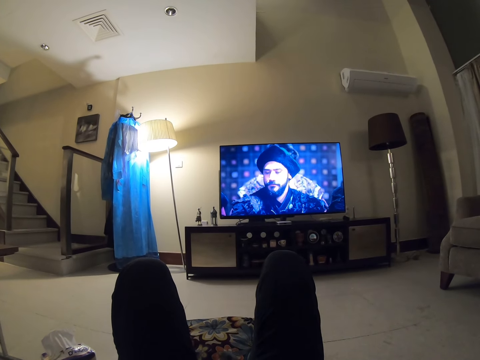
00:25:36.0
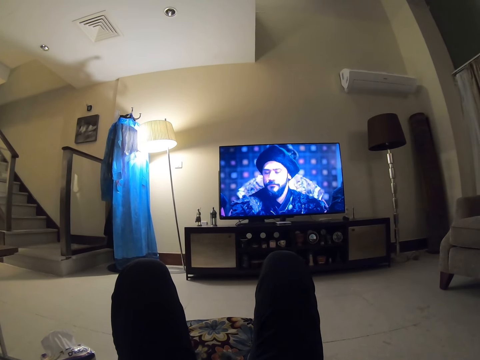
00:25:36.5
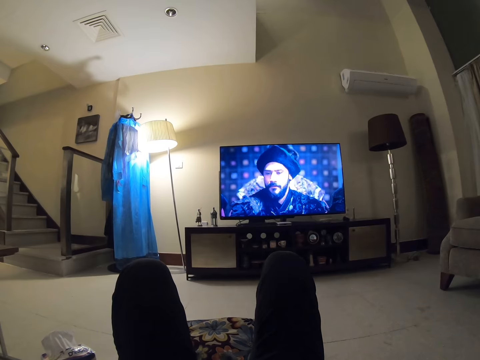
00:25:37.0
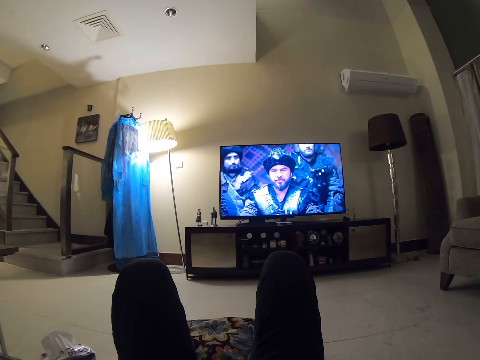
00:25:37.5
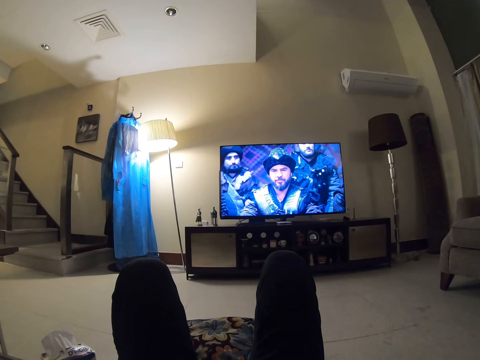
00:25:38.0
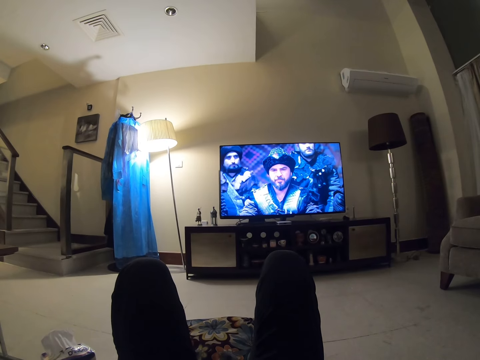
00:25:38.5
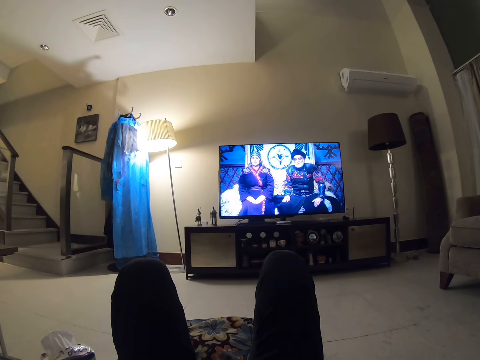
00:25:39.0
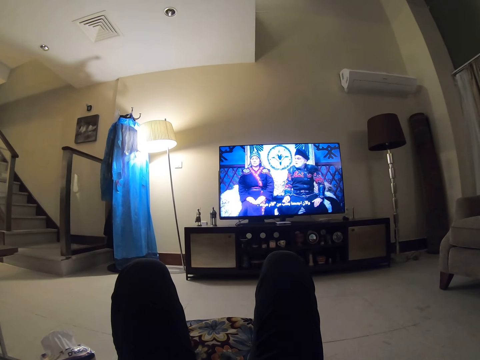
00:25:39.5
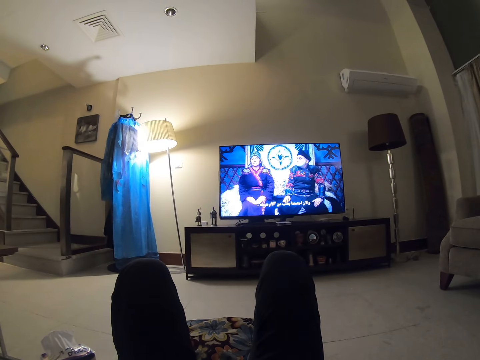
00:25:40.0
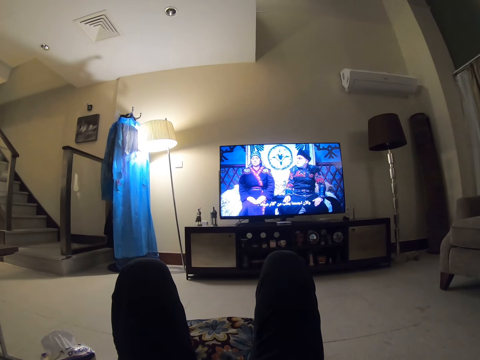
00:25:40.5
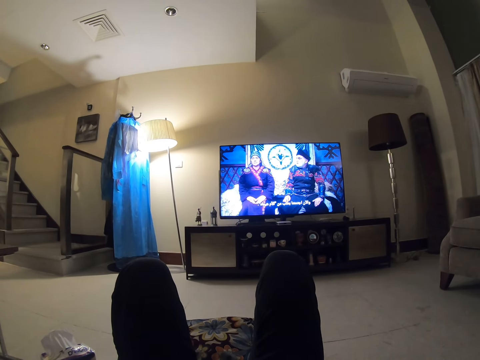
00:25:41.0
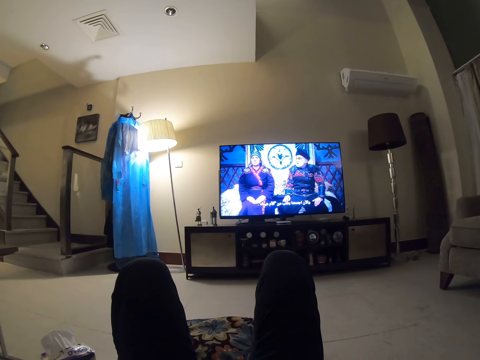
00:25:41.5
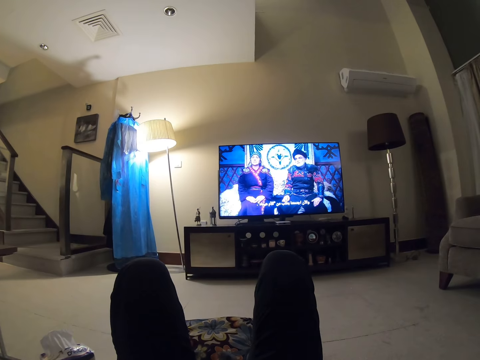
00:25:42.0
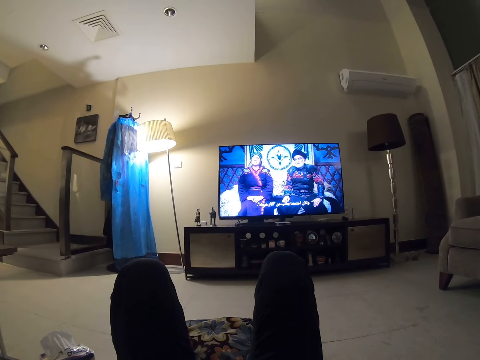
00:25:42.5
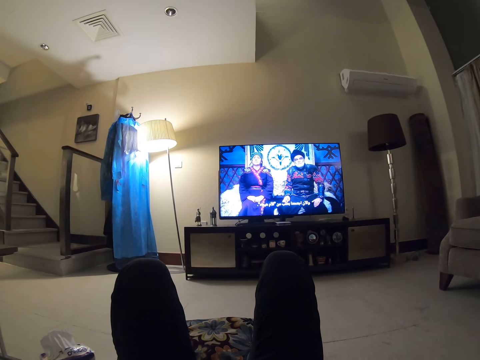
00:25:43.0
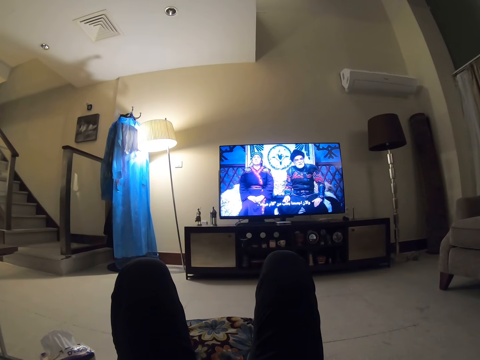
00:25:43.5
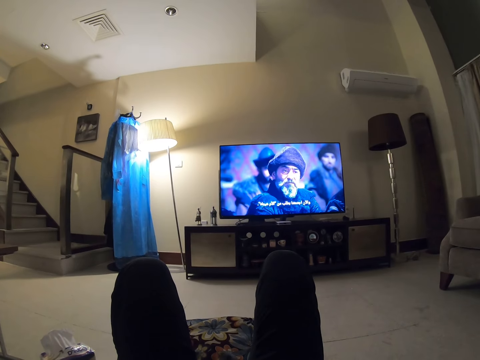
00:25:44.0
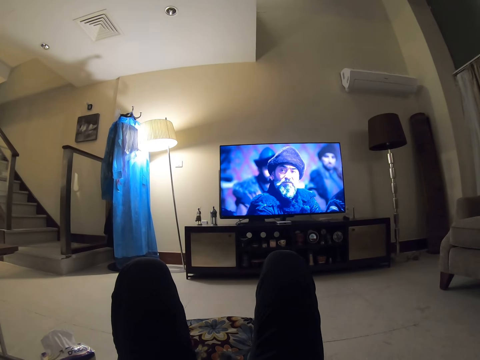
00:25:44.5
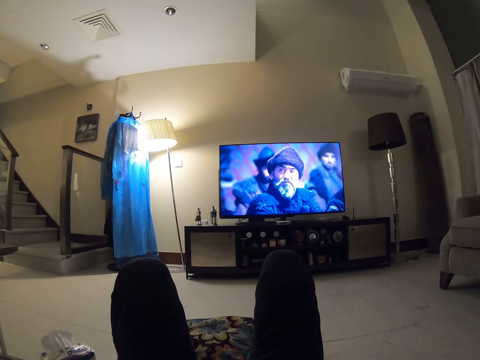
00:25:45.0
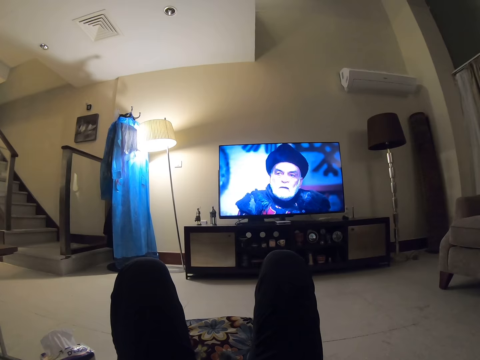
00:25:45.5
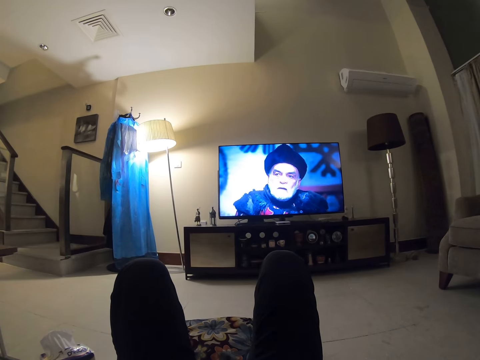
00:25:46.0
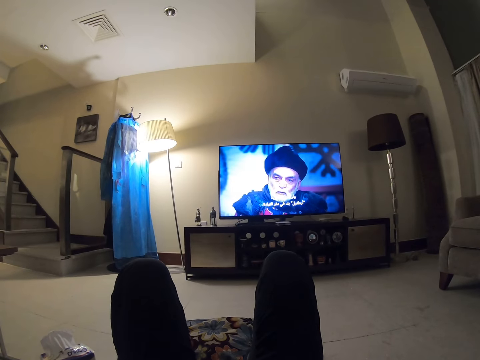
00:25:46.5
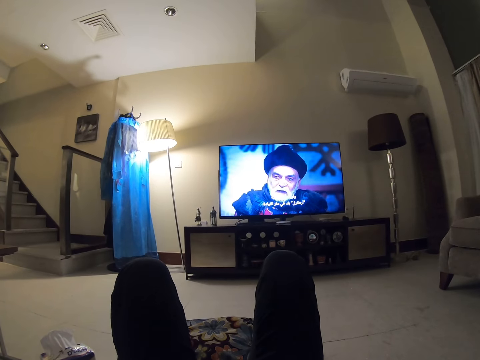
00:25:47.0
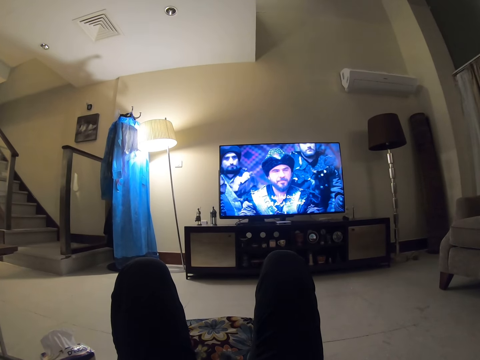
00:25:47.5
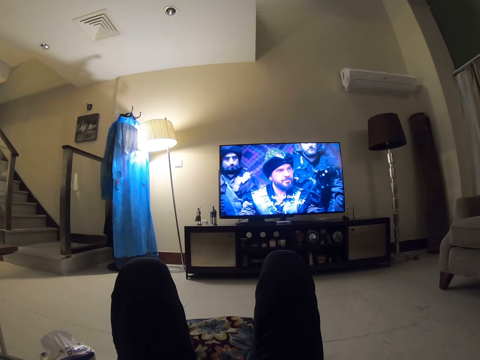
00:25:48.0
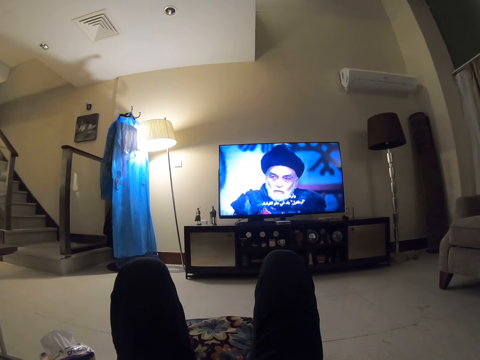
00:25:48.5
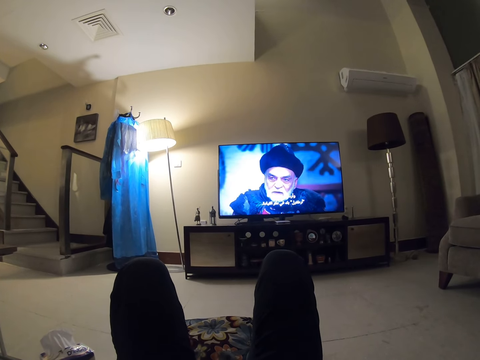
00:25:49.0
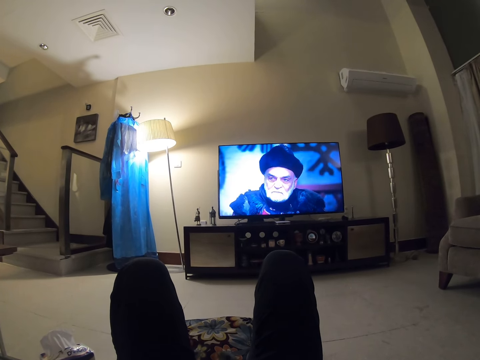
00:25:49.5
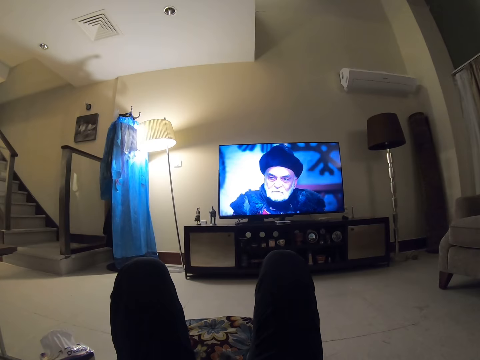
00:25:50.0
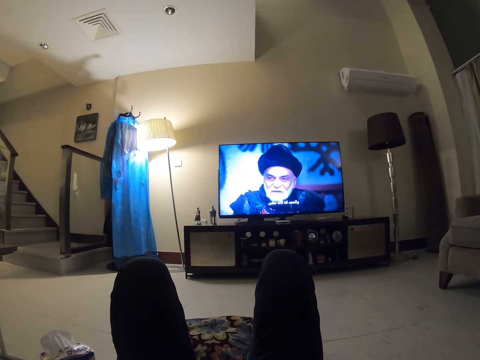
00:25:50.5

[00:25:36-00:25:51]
The camera wearer looks at the television.

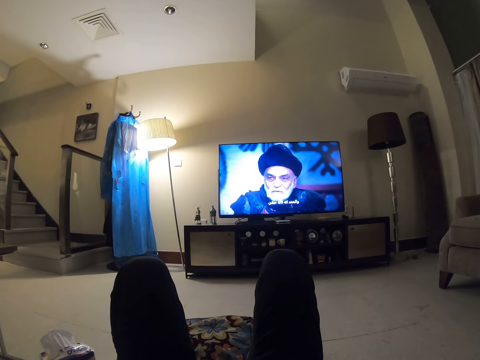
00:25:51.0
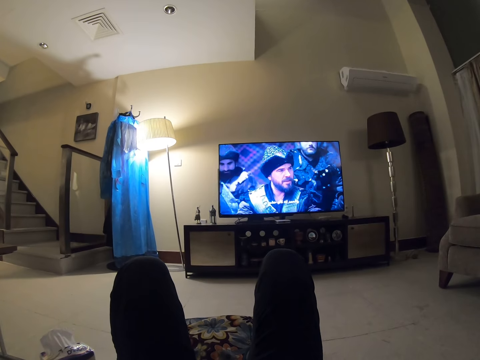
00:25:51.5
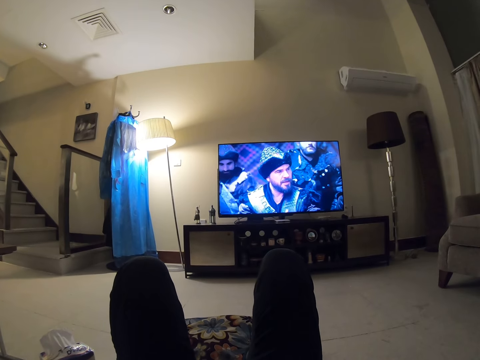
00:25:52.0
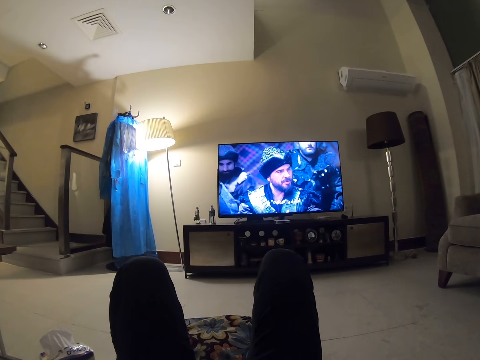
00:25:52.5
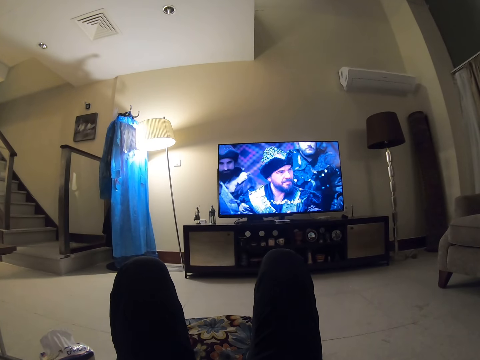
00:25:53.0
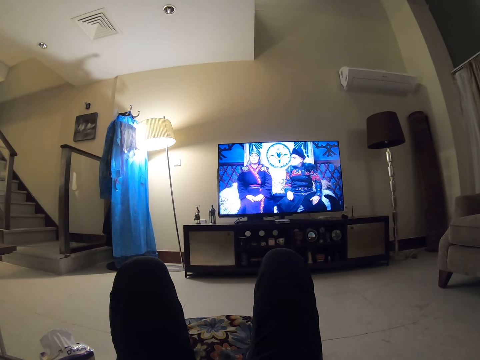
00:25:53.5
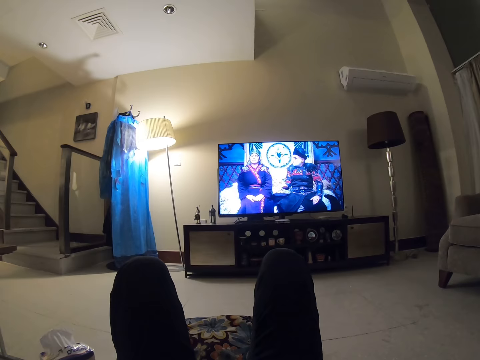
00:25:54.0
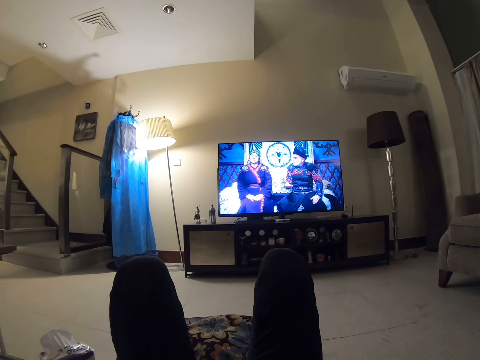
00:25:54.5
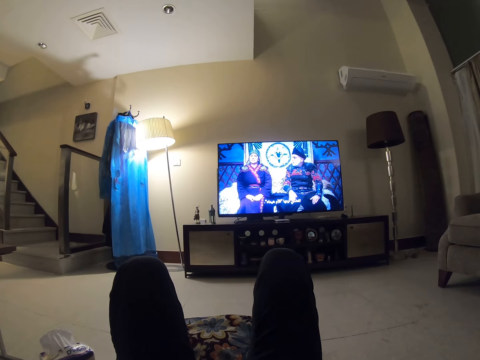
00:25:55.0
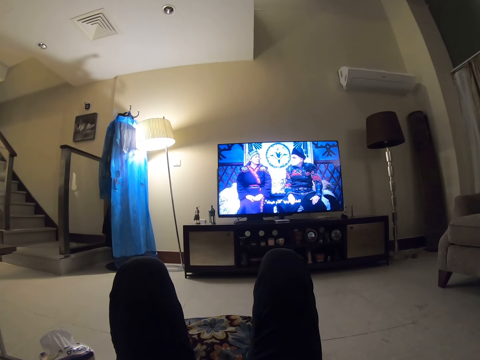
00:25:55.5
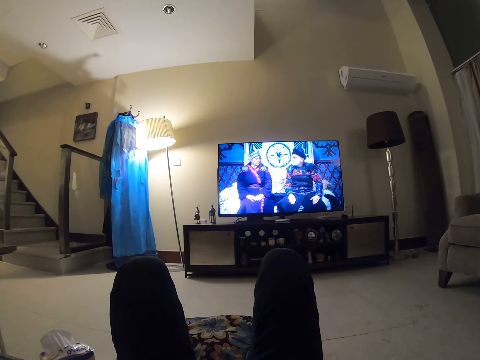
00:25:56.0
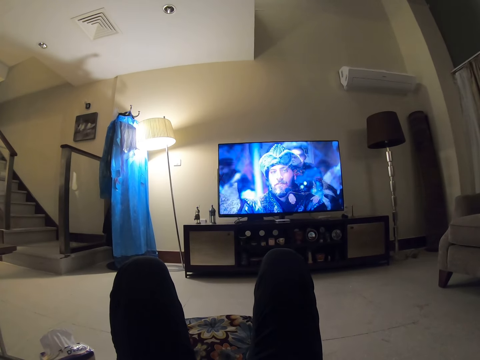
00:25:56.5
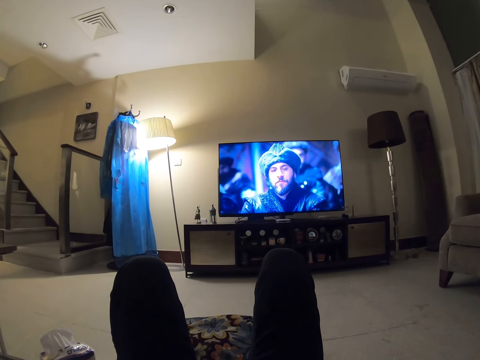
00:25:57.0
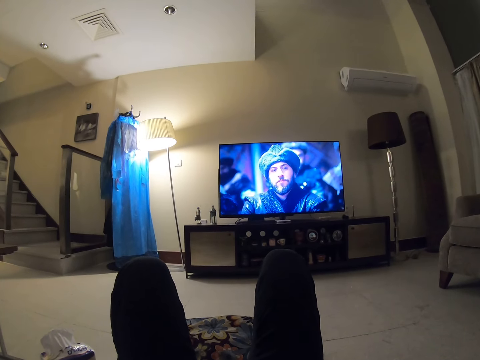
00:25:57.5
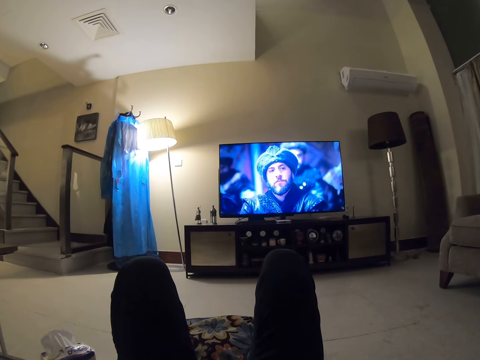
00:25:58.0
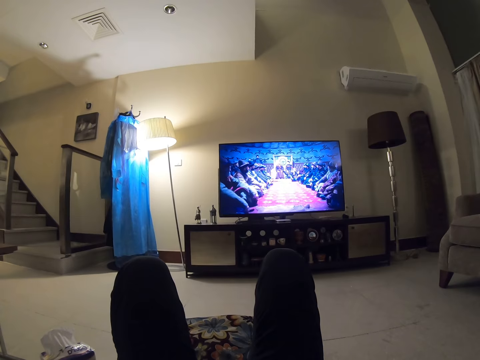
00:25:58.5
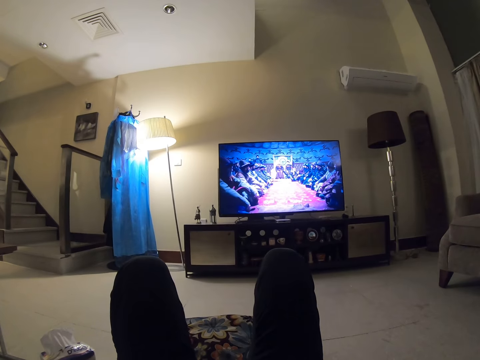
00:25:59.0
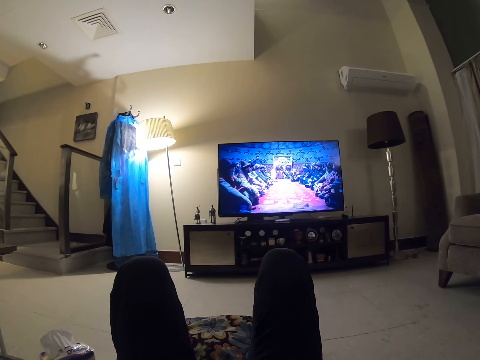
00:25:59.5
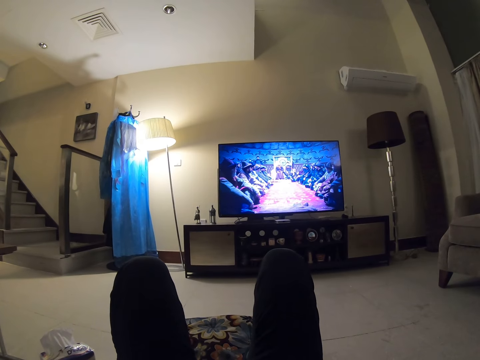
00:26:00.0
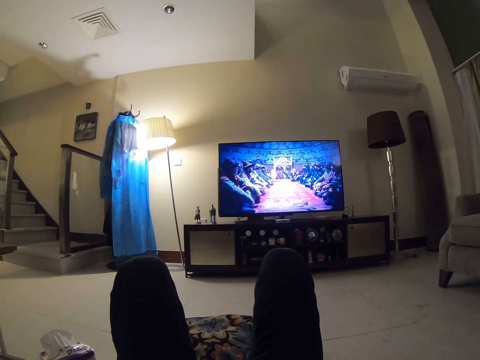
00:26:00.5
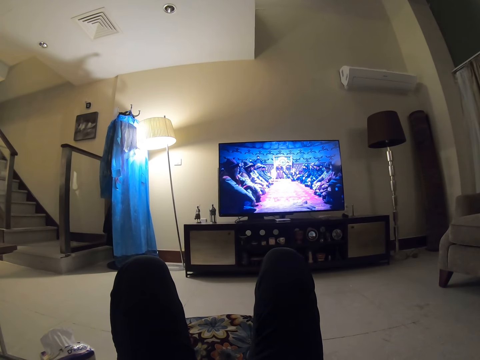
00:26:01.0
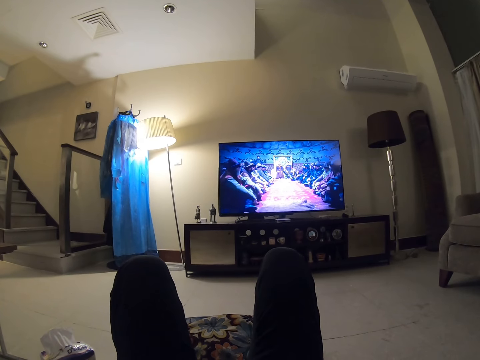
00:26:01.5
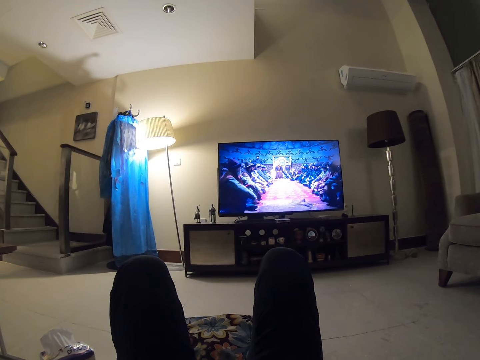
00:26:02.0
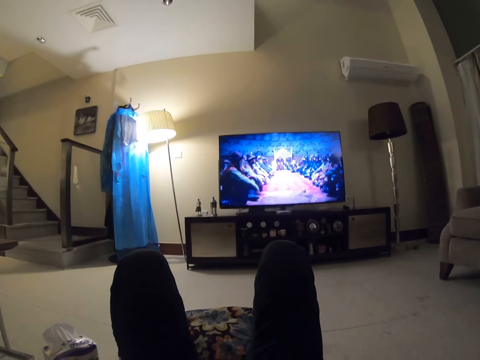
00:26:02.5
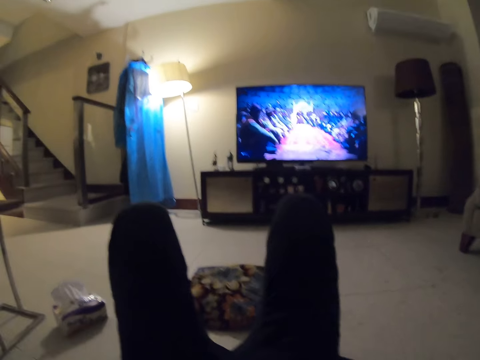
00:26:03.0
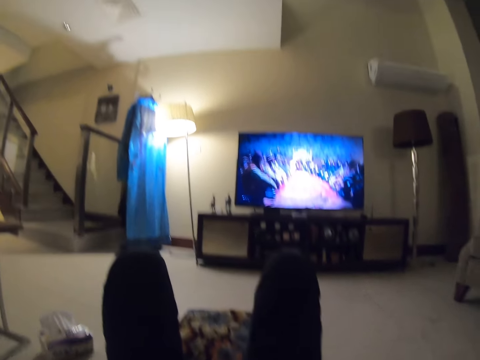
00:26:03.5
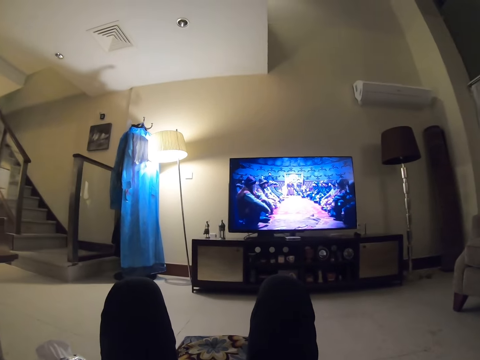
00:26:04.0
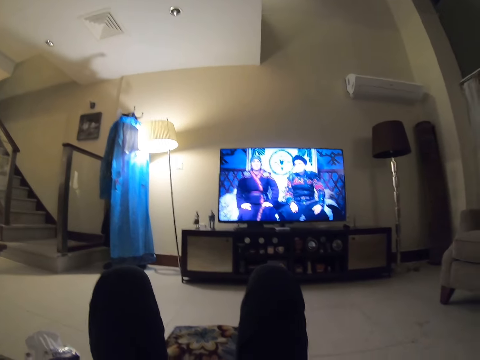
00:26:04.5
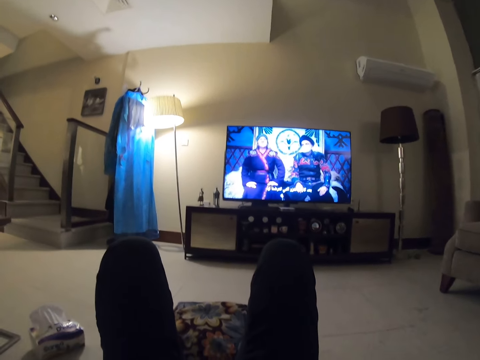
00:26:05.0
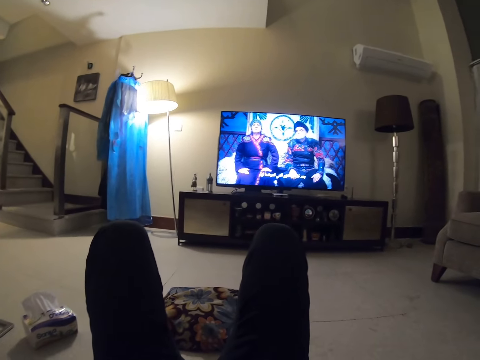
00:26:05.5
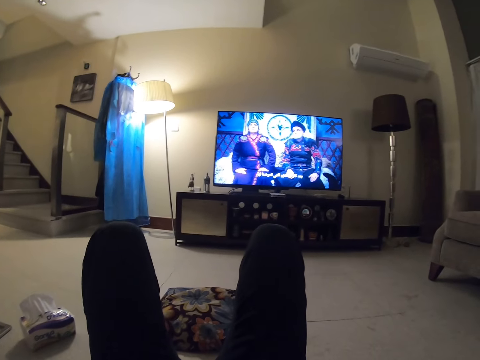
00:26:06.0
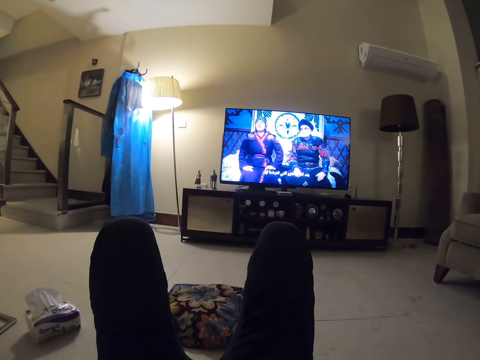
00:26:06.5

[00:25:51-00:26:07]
The camera wearer looks at the television. They jiggle.
